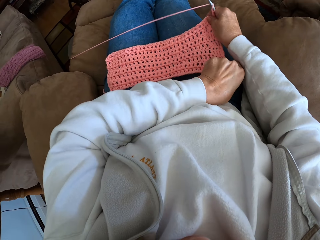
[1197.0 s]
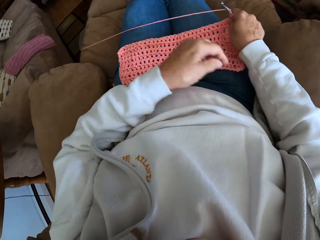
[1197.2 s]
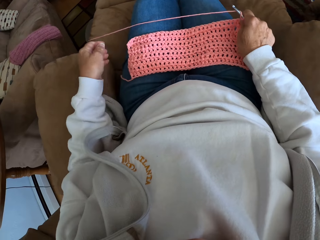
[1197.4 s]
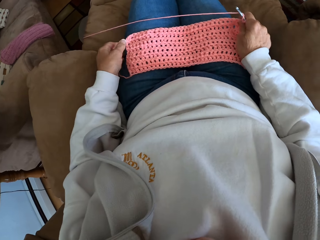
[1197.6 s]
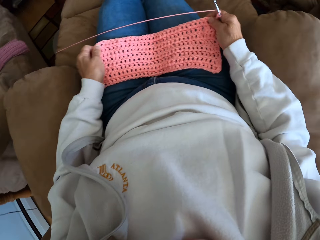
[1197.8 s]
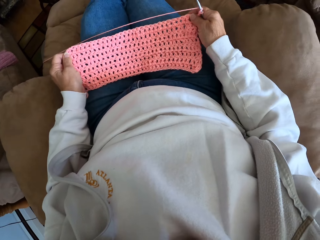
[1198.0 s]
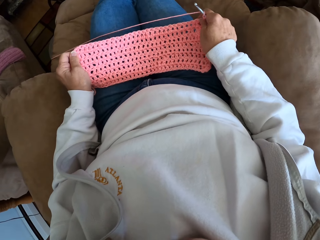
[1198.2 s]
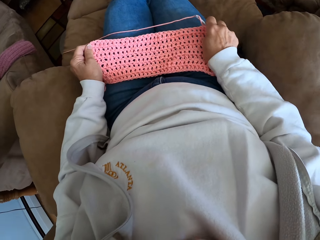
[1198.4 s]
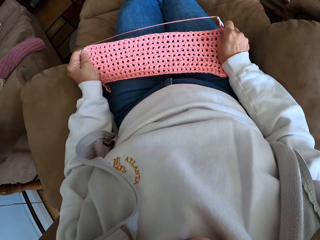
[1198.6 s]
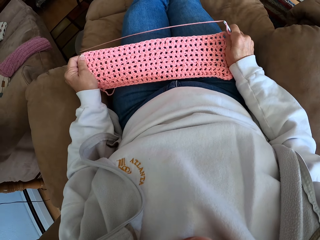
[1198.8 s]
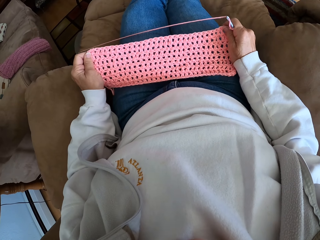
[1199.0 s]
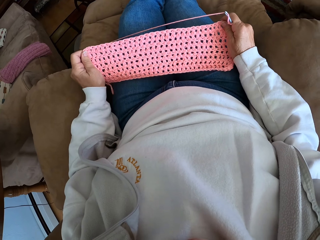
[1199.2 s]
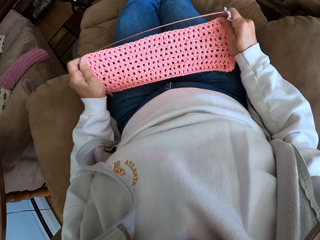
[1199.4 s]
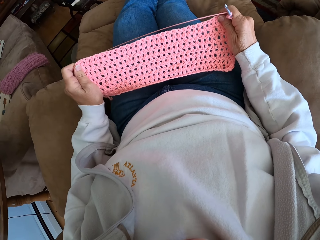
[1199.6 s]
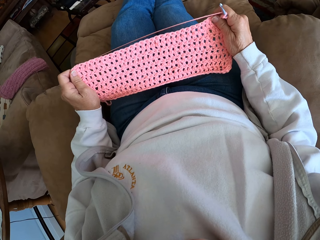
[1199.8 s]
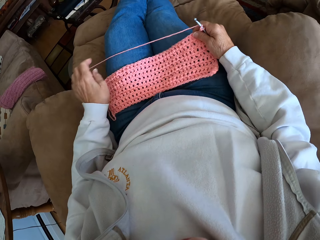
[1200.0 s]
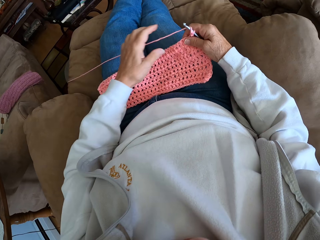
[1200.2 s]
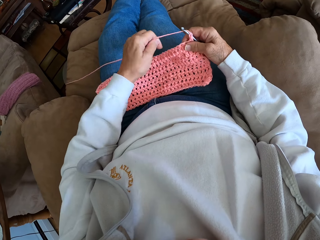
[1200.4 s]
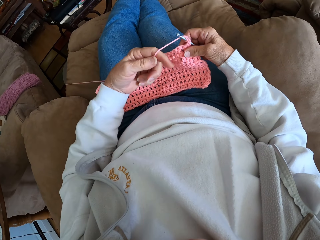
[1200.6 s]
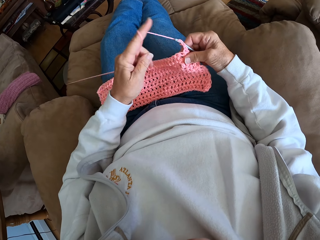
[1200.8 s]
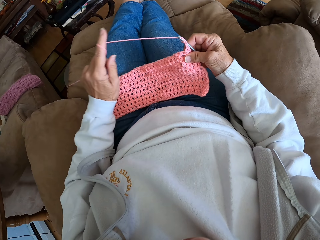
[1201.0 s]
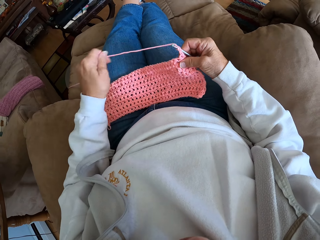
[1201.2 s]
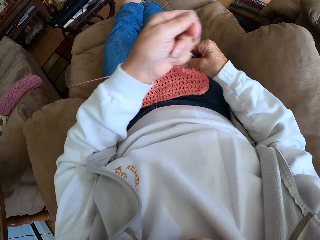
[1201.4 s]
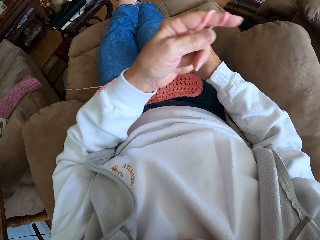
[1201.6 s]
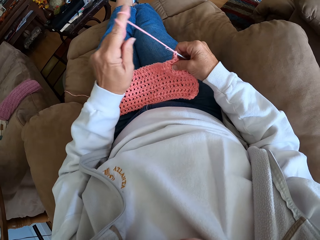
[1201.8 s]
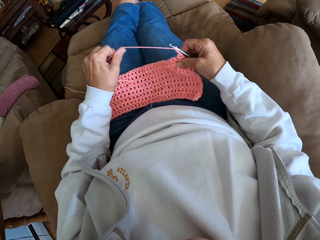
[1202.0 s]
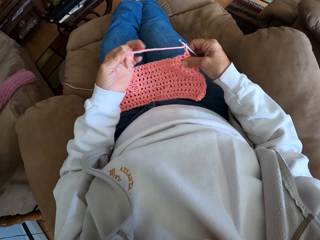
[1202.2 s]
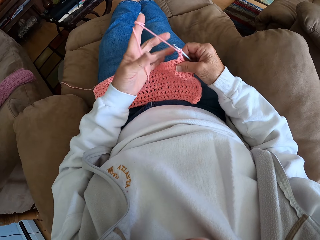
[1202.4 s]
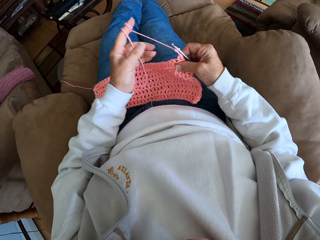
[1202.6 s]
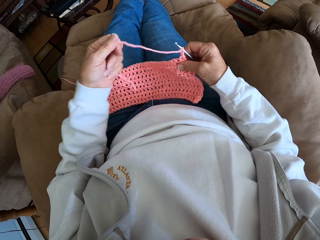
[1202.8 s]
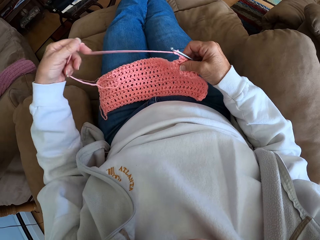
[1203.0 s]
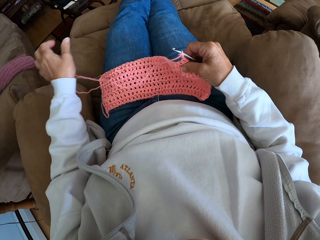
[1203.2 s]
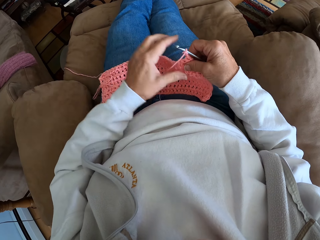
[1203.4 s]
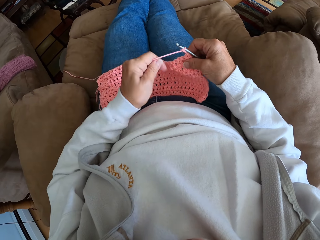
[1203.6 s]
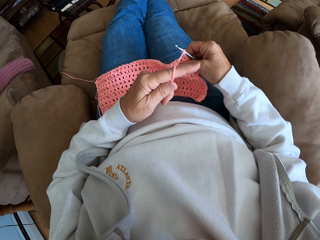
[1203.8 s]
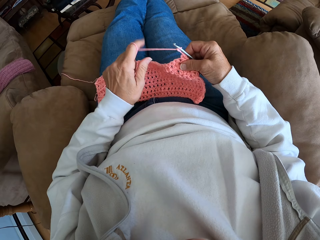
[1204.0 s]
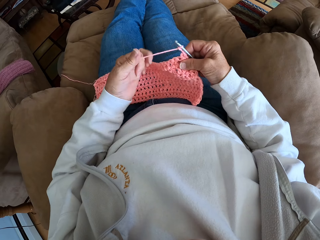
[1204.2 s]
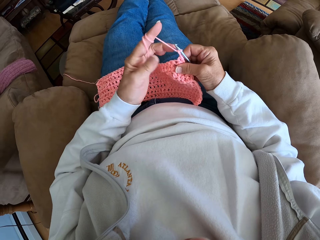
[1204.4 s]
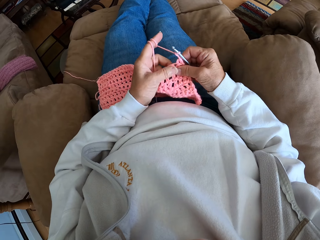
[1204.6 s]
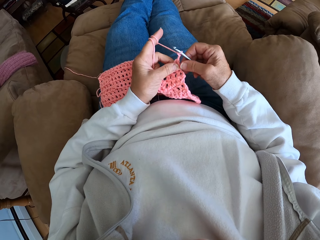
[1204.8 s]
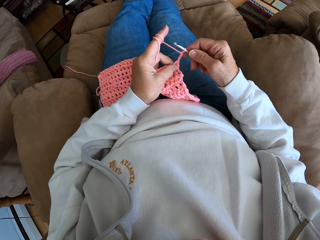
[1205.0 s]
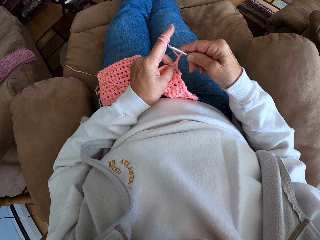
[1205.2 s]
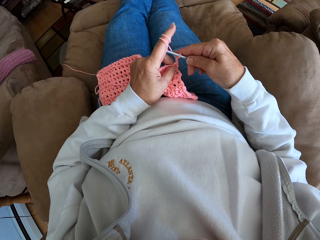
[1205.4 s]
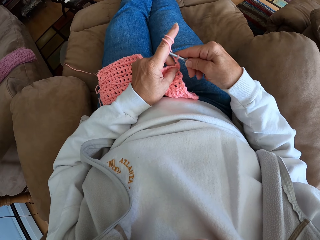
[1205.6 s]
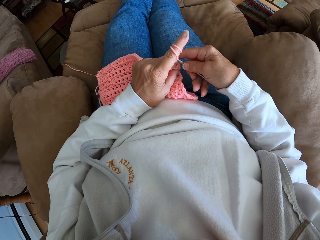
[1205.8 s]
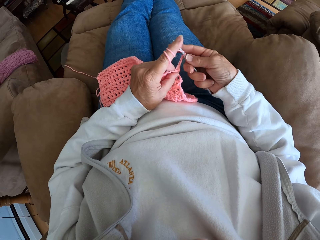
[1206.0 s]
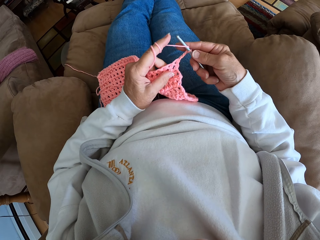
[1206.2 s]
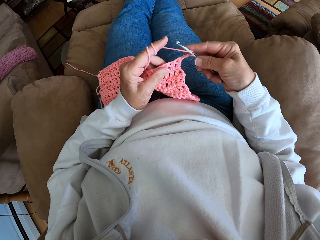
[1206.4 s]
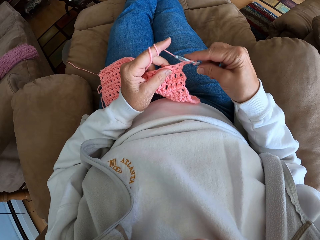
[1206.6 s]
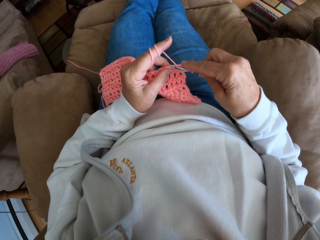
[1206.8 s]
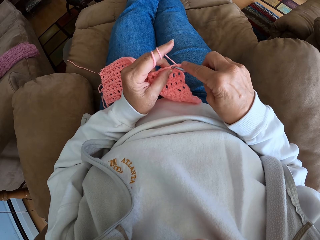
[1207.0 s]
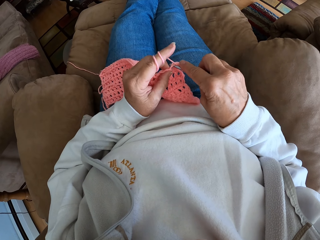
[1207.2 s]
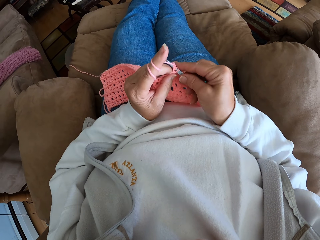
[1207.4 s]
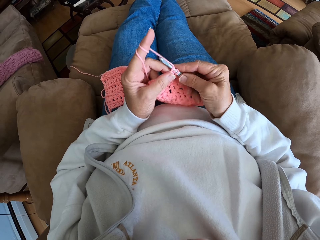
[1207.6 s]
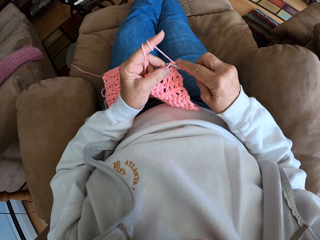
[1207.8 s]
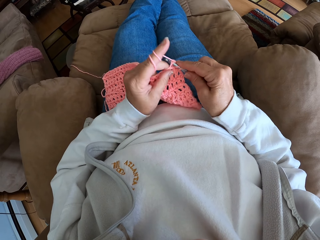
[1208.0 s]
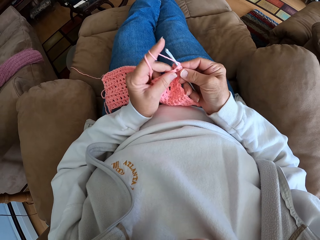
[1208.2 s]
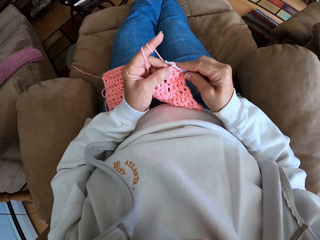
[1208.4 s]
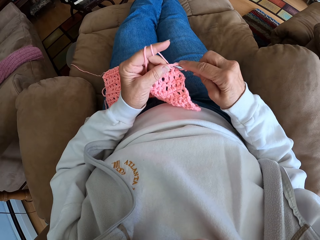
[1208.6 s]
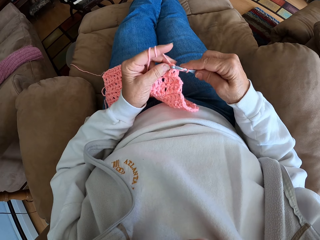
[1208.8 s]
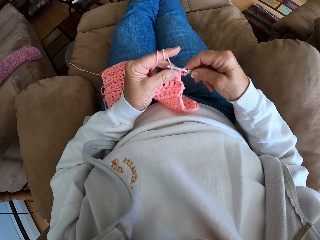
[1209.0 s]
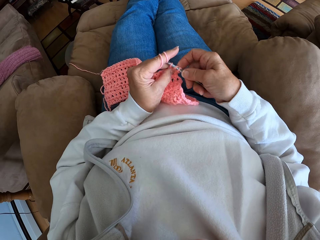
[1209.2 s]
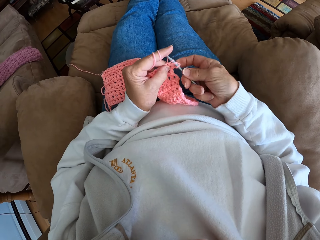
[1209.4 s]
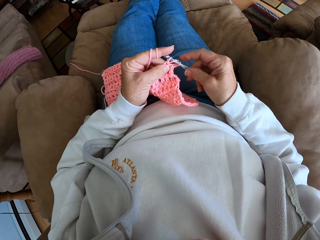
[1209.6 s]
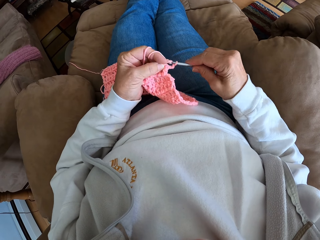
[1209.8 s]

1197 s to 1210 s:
The camera wearer rolls the hand knit yarn on her index finger. She knits the garment with the needle in her right hand and the thread in her left hand.

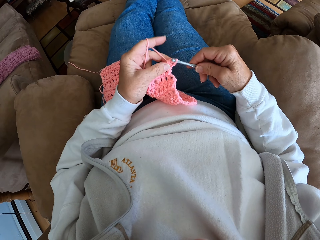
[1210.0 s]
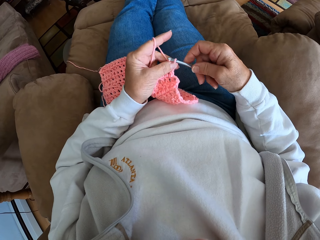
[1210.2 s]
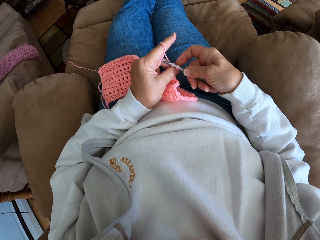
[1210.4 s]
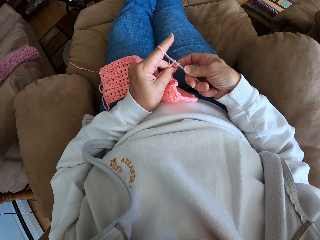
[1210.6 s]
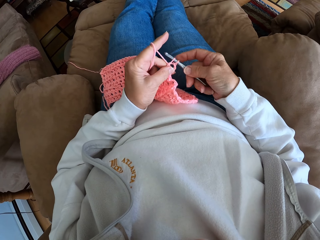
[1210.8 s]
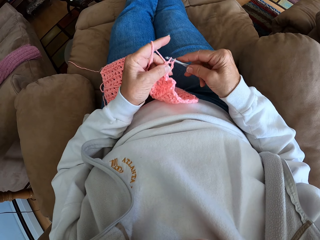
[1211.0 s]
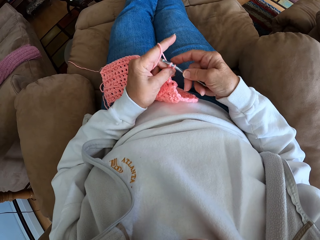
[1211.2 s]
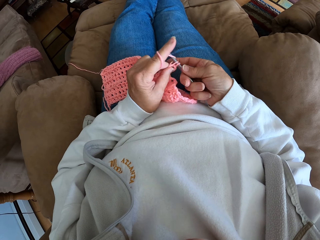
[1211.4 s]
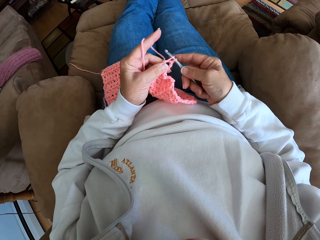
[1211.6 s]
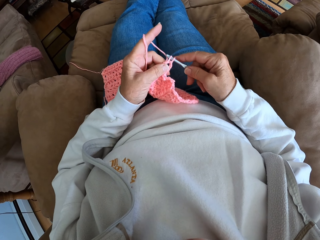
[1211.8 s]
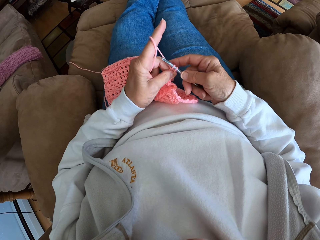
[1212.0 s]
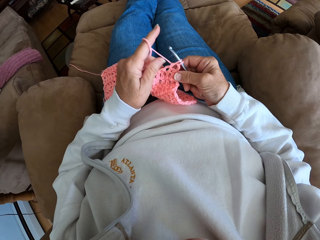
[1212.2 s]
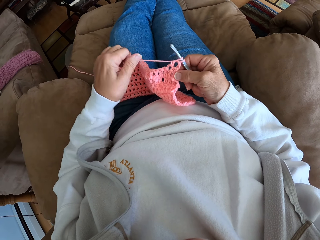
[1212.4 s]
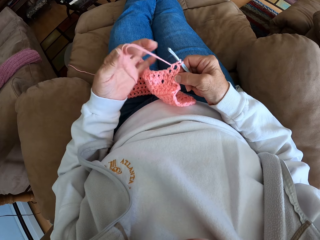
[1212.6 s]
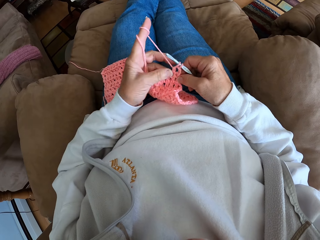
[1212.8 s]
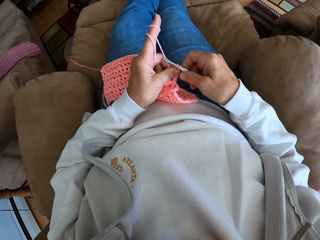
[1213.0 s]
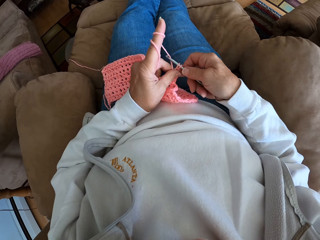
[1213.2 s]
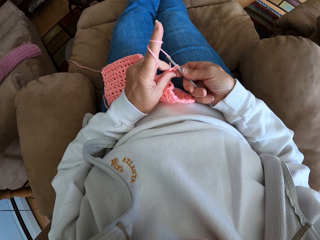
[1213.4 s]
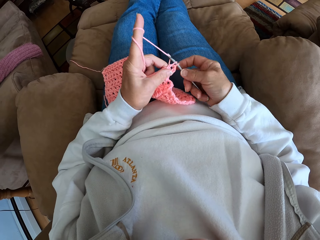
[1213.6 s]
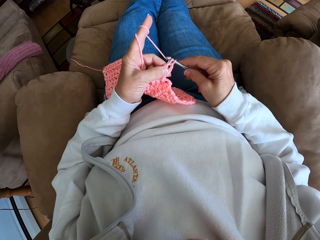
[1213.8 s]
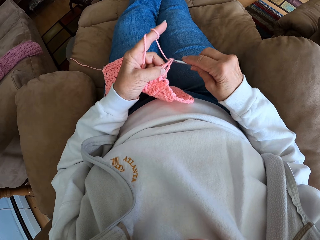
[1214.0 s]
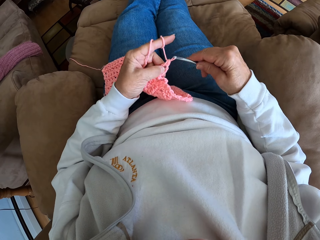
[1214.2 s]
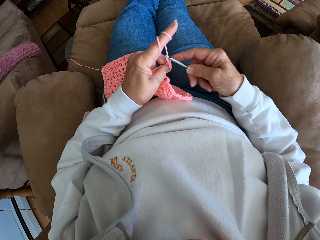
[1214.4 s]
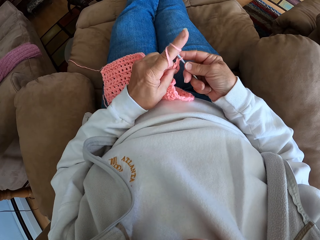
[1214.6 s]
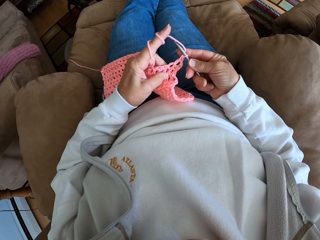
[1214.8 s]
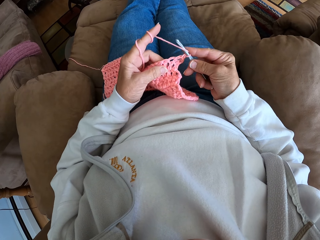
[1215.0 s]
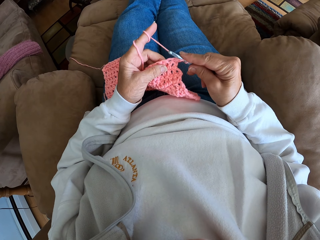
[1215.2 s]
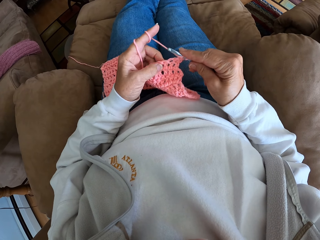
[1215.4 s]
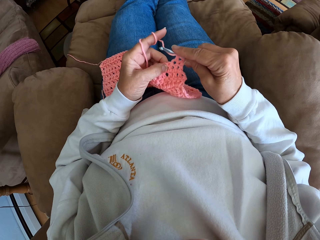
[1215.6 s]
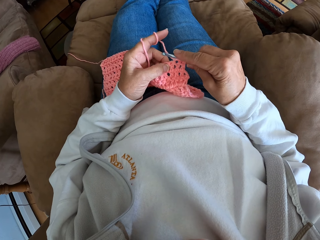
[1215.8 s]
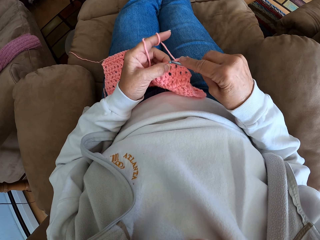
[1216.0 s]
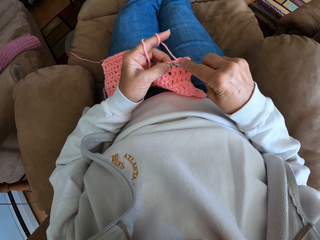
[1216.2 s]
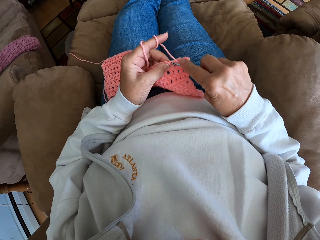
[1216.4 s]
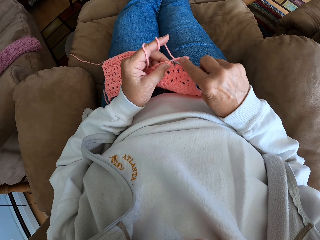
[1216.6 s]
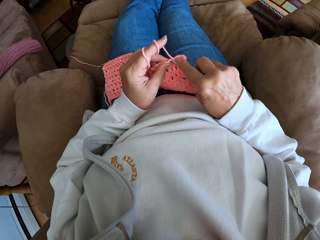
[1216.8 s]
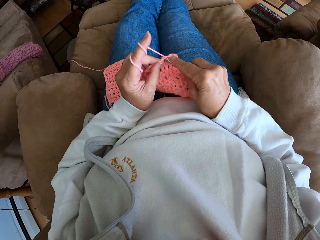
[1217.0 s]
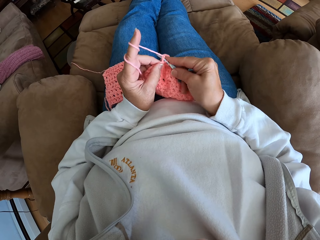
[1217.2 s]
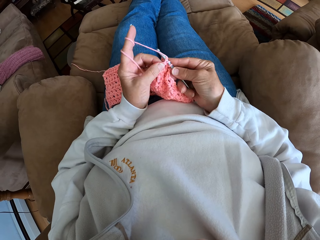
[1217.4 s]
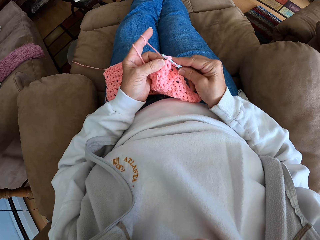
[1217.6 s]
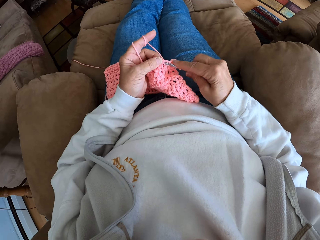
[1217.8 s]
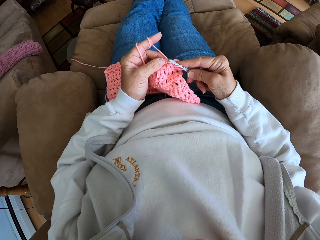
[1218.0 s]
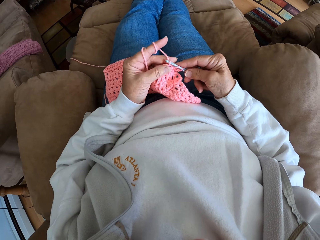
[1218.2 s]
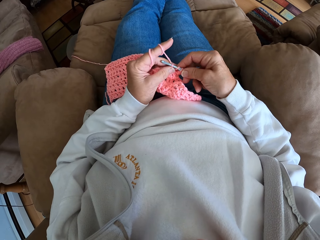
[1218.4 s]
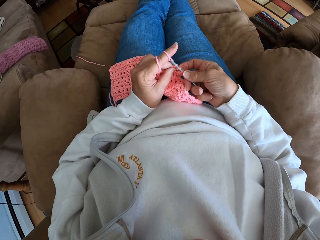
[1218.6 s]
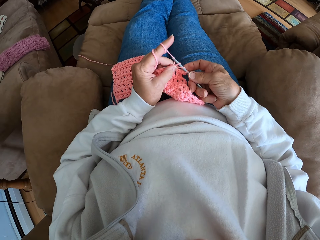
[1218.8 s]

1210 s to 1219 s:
The camera wearer rolls the hand knit yarn on her index finger. She knits the garment with her hand.
